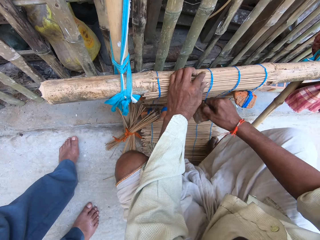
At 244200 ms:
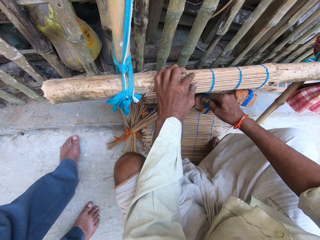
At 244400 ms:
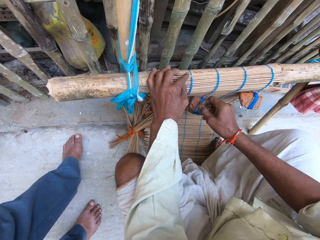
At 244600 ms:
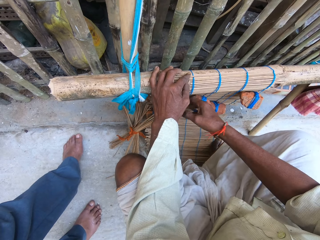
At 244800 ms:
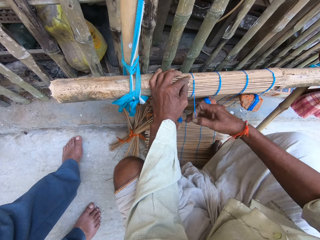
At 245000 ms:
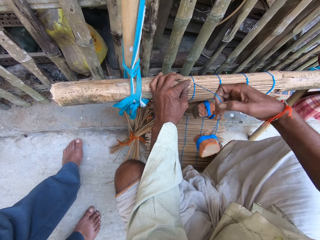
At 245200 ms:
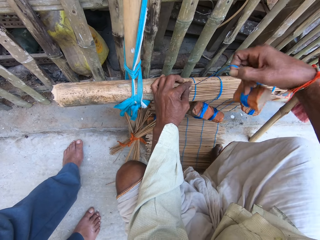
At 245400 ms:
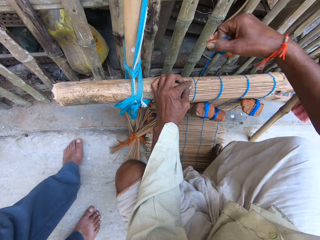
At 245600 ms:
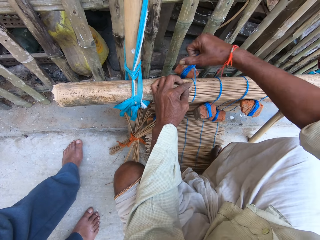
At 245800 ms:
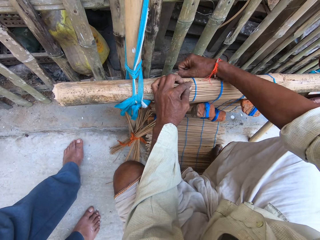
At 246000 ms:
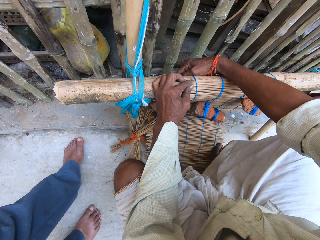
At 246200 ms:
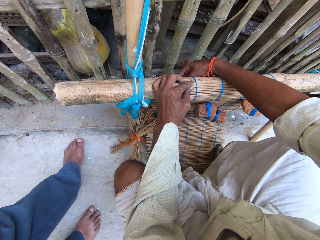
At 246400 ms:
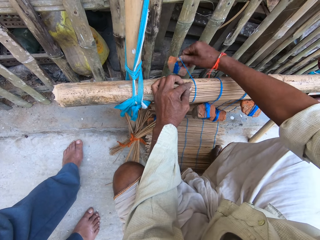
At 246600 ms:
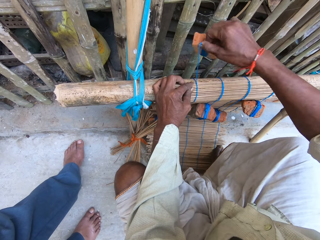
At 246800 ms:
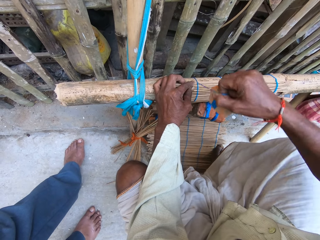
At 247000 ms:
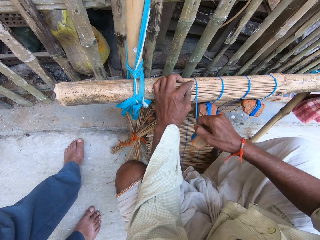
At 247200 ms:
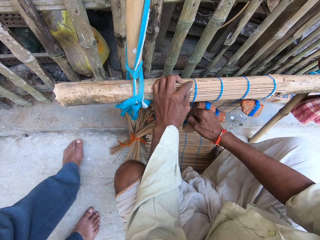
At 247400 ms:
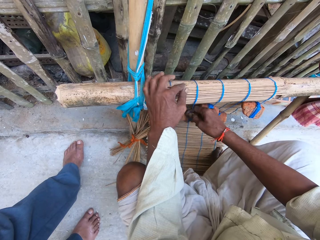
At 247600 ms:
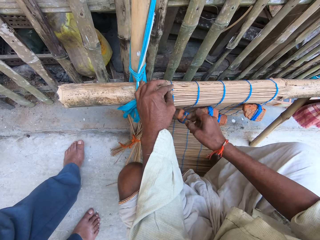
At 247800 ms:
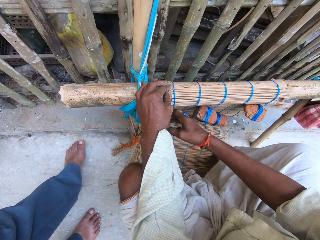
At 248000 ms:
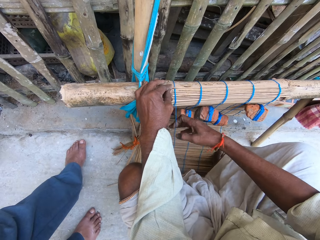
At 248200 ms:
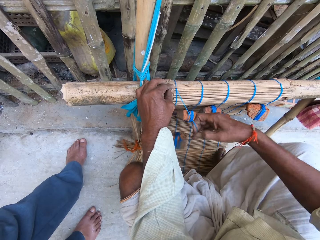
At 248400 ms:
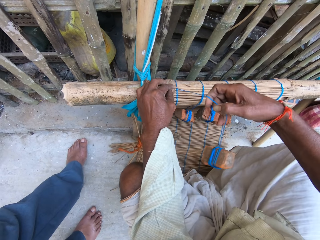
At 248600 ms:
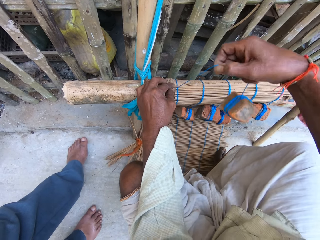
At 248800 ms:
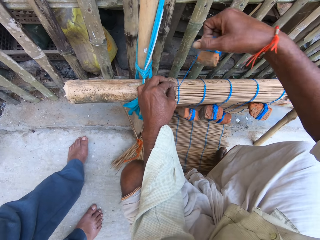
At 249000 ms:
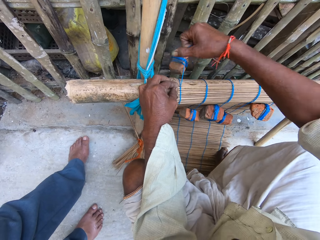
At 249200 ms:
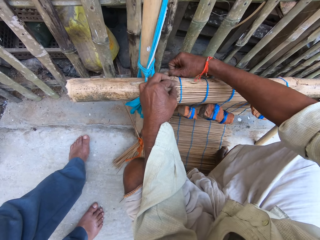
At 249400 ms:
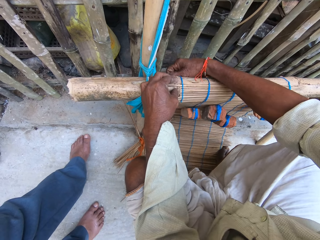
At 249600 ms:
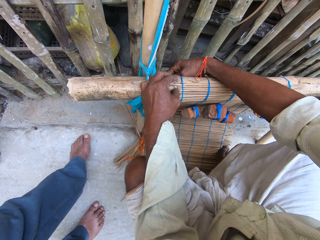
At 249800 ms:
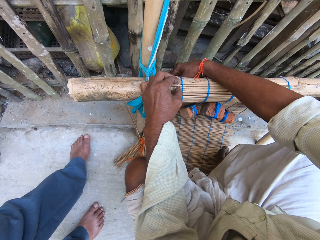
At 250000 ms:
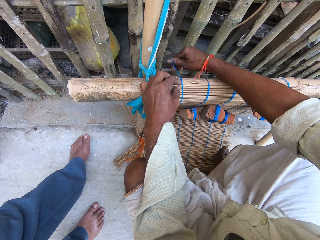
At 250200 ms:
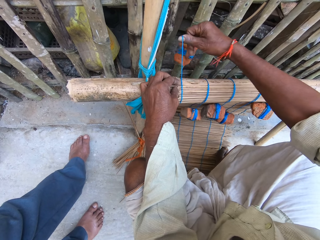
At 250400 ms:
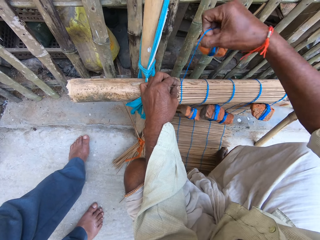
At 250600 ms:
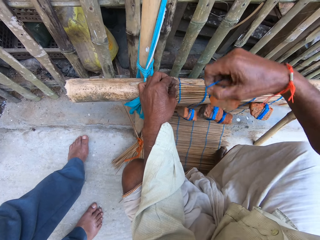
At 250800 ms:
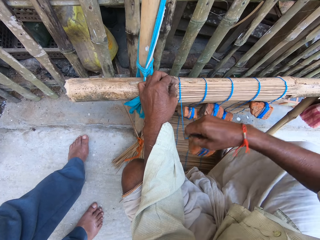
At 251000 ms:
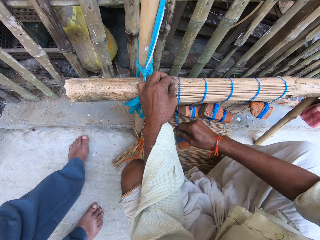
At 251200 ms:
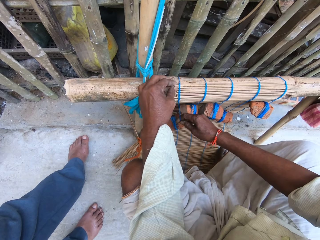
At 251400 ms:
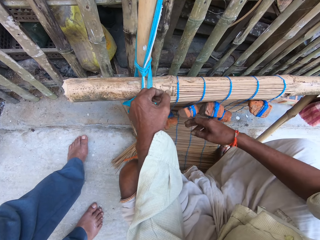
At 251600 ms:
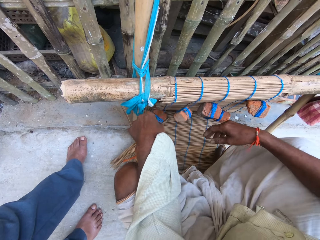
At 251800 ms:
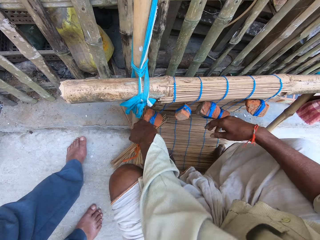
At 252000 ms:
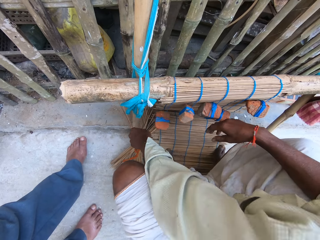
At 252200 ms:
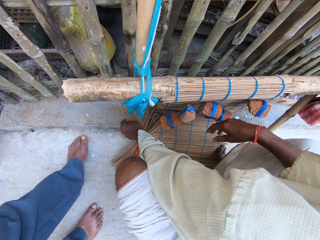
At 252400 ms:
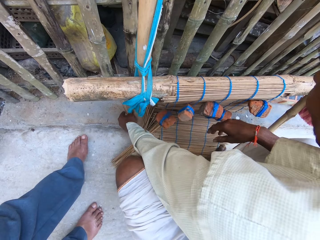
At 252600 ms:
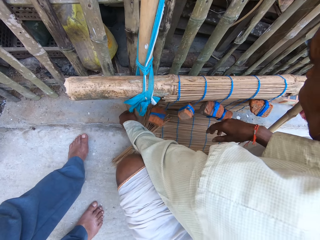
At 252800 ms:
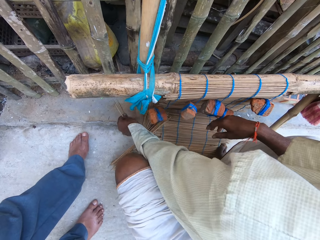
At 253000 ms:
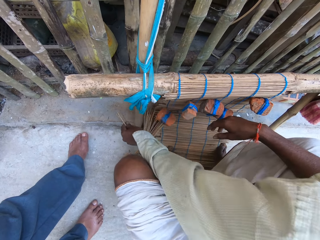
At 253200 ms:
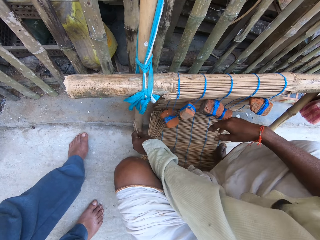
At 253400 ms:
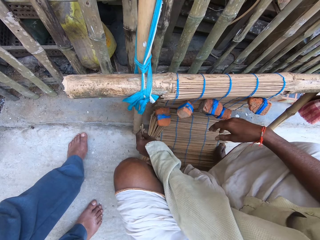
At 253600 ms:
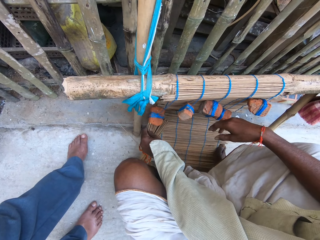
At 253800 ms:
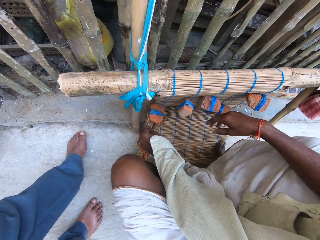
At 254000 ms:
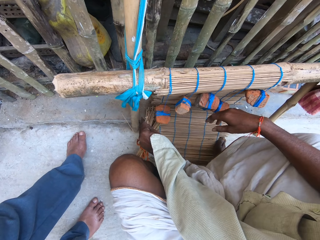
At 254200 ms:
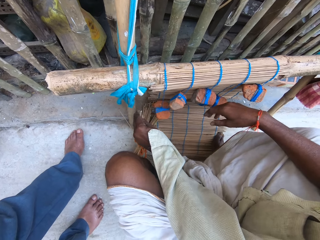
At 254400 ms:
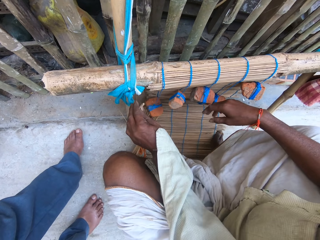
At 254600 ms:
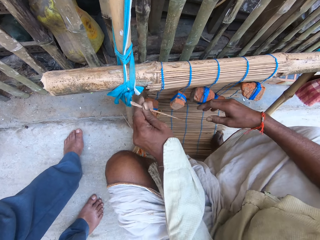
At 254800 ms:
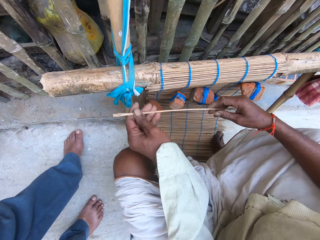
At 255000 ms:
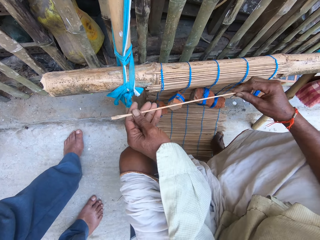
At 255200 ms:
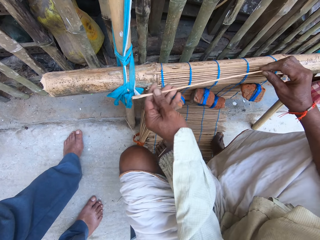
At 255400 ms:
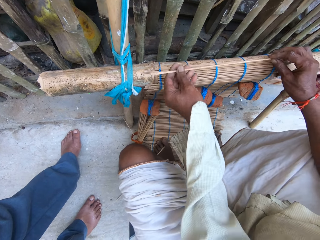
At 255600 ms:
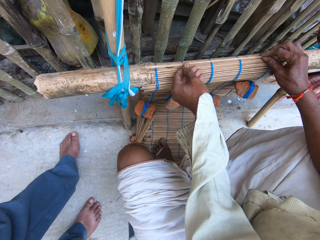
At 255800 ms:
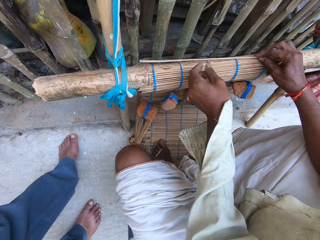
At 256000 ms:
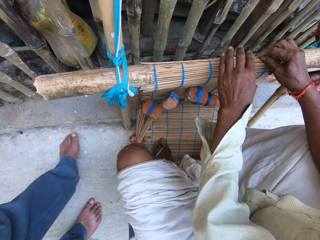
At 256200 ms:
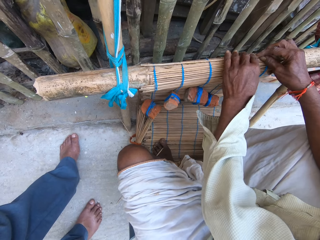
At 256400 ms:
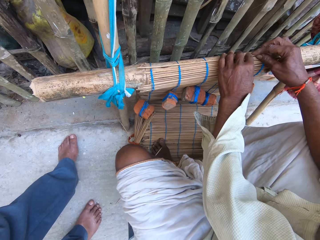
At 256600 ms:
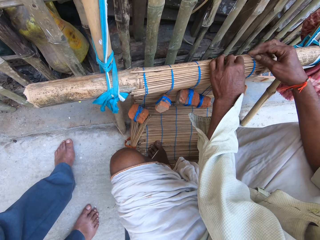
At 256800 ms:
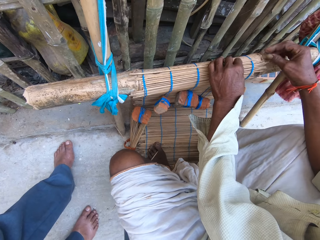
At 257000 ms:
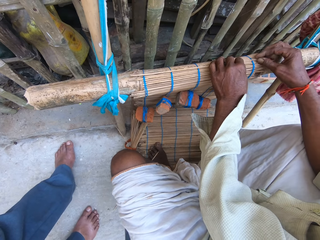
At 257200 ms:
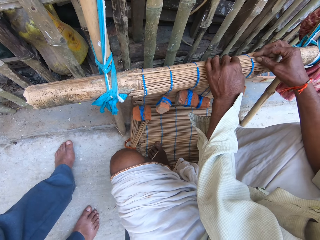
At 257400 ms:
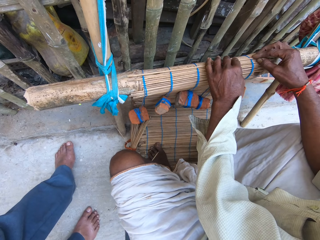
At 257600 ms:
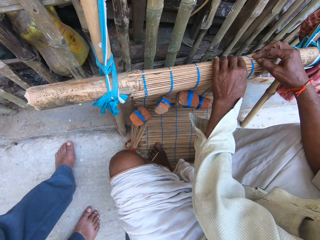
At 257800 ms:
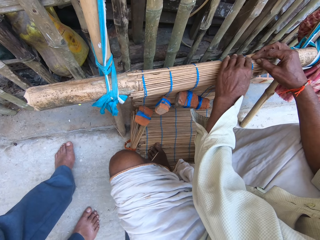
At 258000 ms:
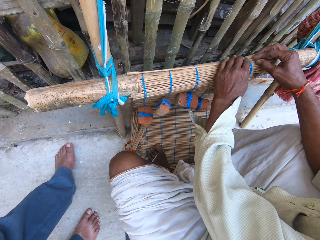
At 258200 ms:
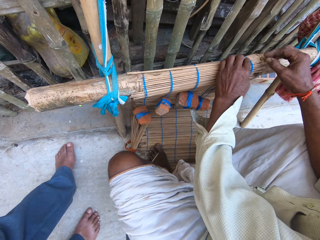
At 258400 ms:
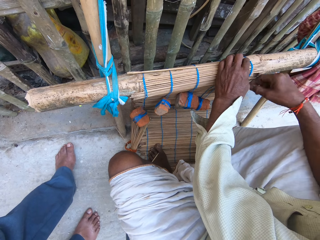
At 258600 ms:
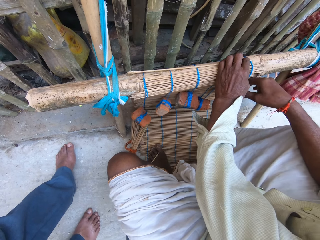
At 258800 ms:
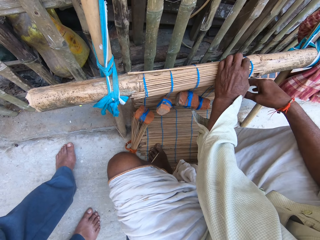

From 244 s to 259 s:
The camera wearer moves his hand. He weaves the mat with the fourth thread in his right hand. He ties the sticks. He moves his hand. He weaves the mat with the fifth thread in his right hand. He ties the sticks. He moves his hand from the wood. He pulls out another stick from the bundle of sticks with his left hand. He places the eleventh stick on the wood with his left hand.

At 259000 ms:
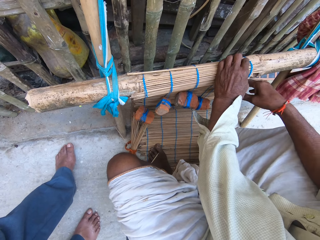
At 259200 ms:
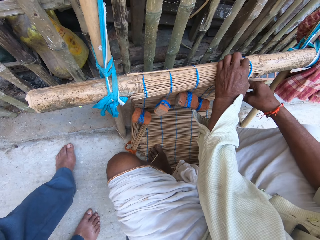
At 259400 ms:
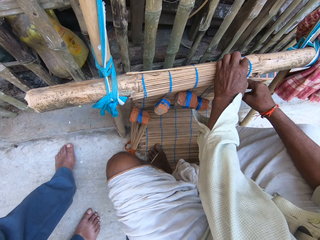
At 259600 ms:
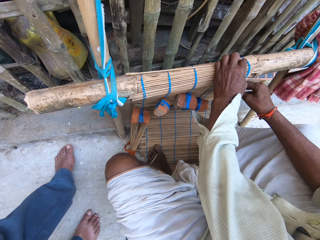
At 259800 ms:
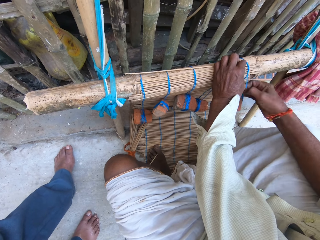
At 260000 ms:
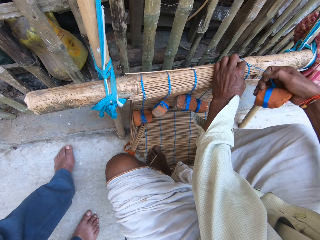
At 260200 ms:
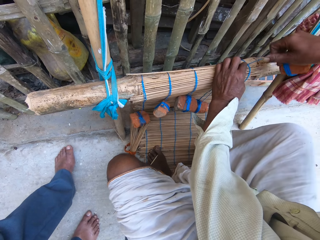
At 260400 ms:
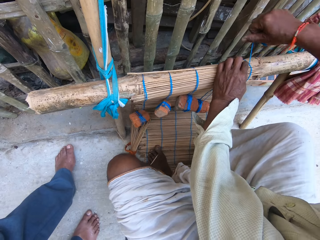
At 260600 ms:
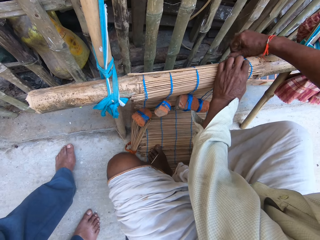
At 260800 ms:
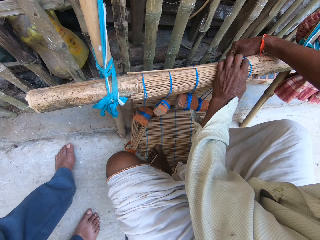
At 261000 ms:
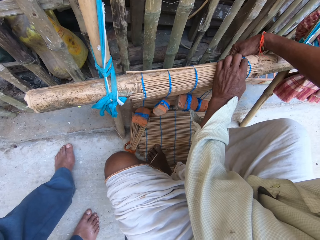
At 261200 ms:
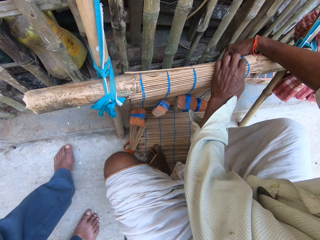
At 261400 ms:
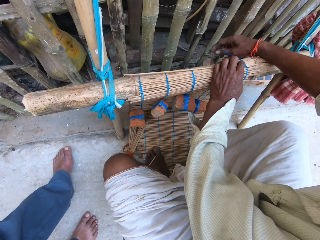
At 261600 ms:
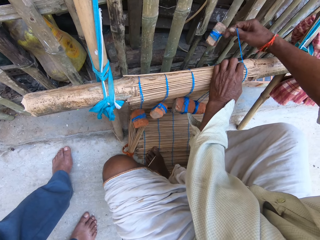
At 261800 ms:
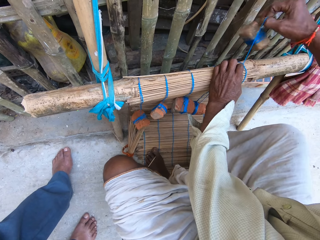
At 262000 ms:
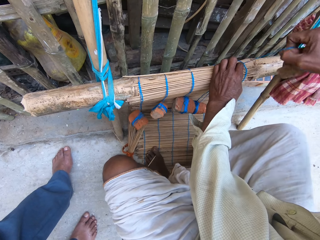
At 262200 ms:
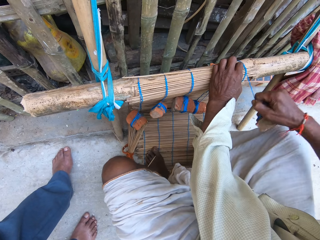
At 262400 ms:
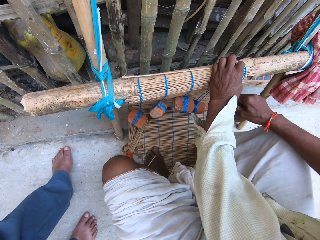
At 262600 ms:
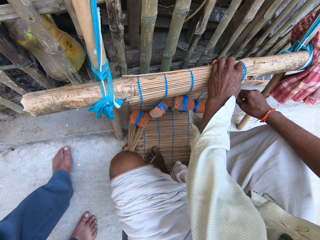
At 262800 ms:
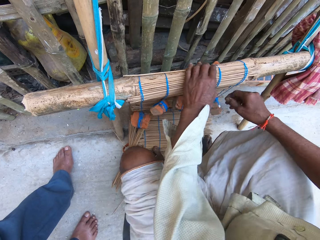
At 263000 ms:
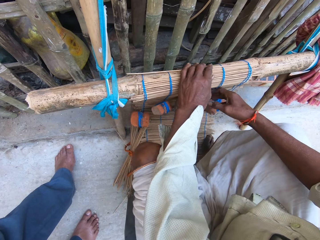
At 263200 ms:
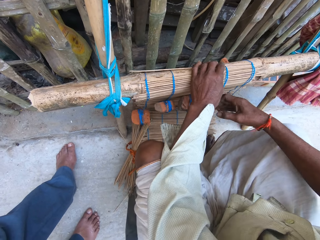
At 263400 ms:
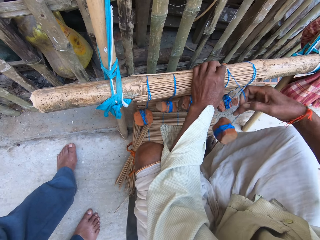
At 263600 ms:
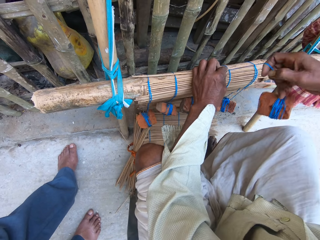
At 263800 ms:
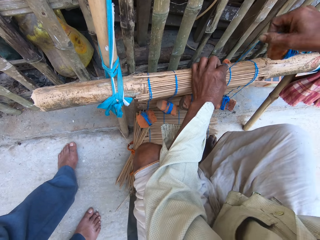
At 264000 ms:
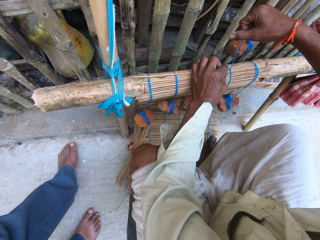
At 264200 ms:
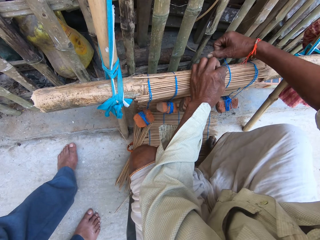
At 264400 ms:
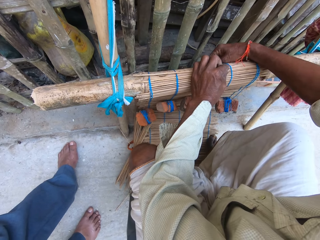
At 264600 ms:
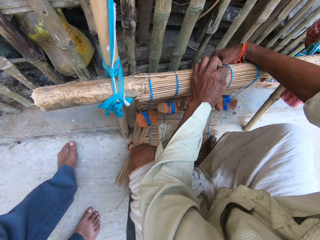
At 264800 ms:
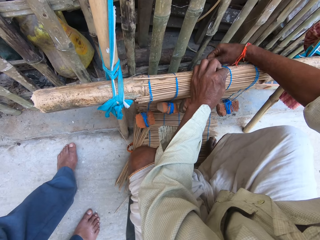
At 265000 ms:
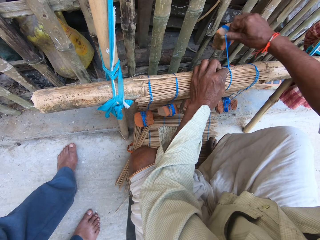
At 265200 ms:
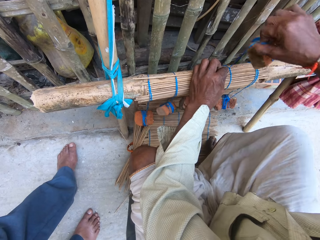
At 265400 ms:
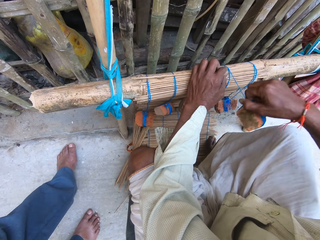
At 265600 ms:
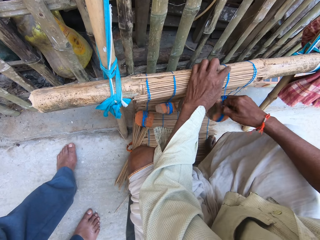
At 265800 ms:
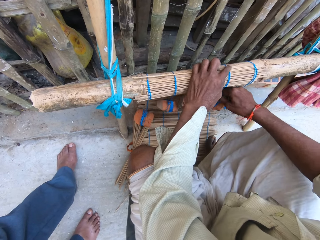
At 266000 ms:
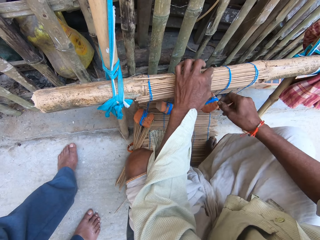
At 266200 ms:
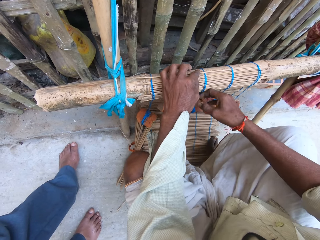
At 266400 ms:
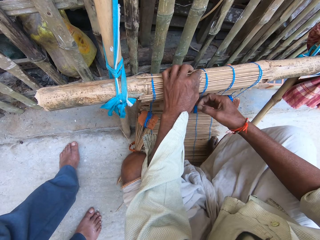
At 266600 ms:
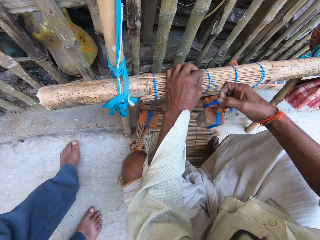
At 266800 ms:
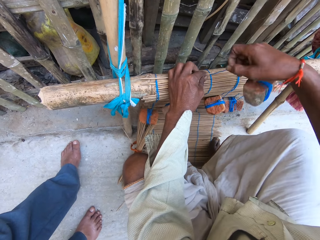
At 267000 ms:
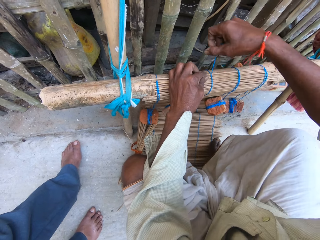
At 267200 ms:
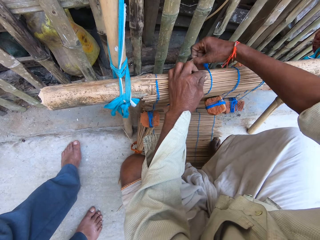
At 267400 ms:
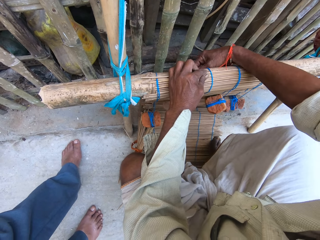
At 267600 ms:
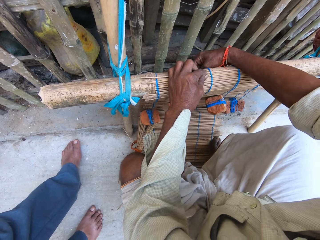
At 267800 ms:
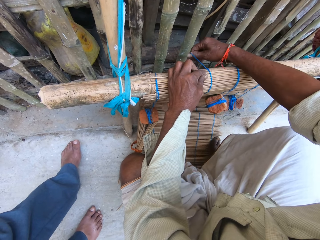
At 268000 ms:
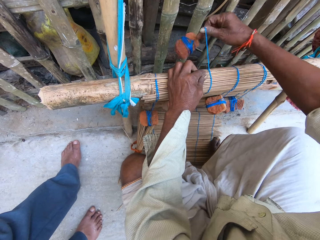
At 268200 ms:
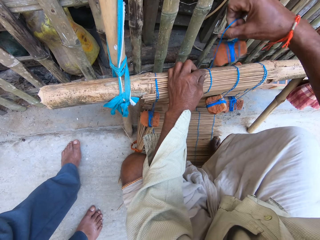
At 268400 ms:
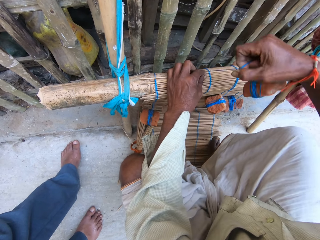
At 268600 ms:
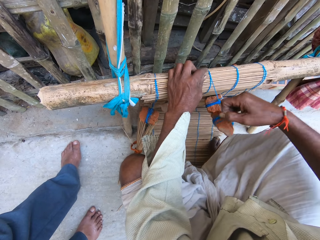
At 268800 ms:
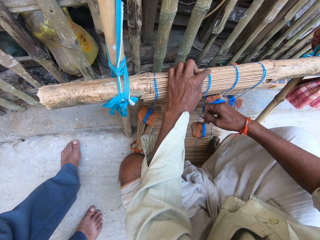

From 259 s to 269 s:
The camera wearer ties the sticks. He weaves the mat with the first thread in his right hand. He moves his hand. He weaves the mat with the second thread in his right hand. He ties the sticks. He moves his hand. He weaves the mat with the third thread in his right hand. He ties the sticks.
